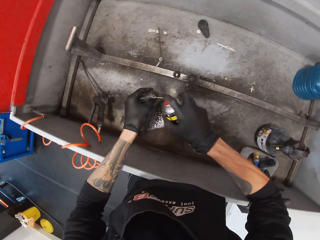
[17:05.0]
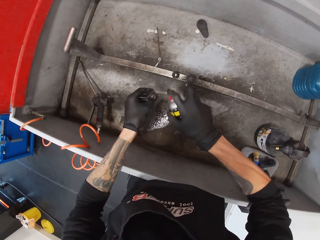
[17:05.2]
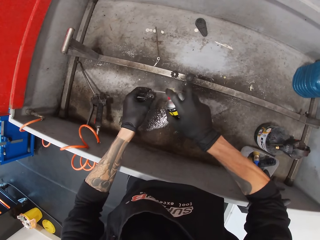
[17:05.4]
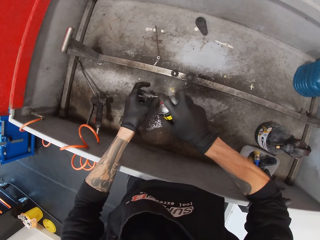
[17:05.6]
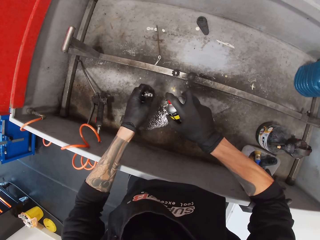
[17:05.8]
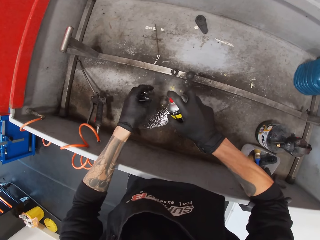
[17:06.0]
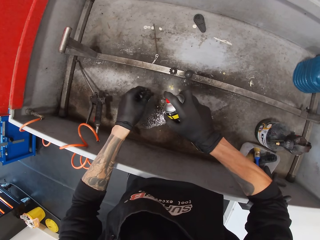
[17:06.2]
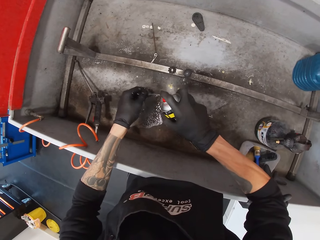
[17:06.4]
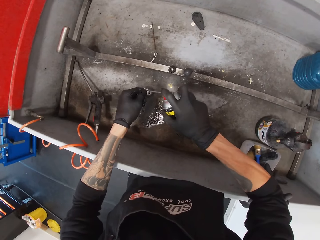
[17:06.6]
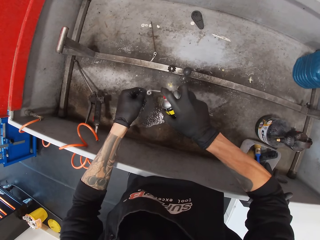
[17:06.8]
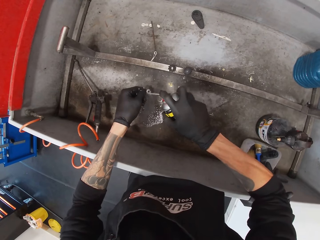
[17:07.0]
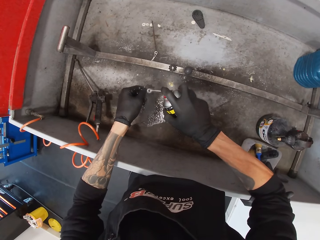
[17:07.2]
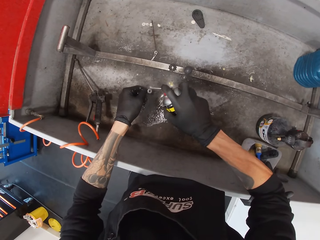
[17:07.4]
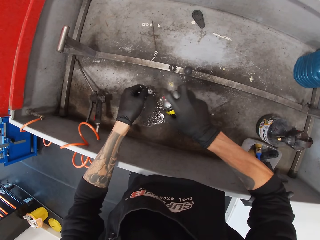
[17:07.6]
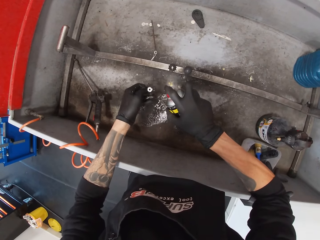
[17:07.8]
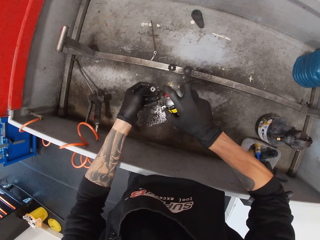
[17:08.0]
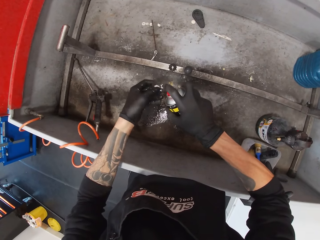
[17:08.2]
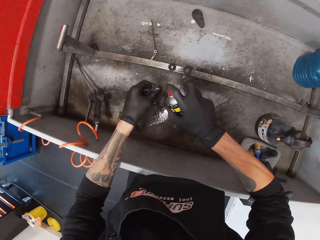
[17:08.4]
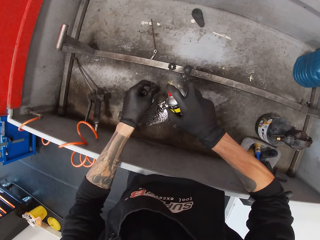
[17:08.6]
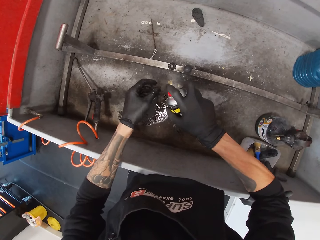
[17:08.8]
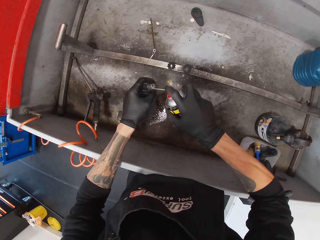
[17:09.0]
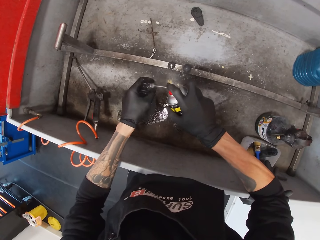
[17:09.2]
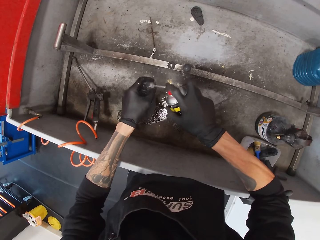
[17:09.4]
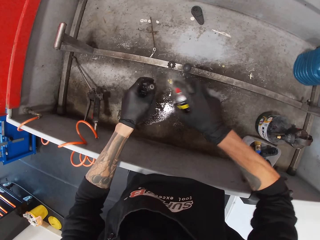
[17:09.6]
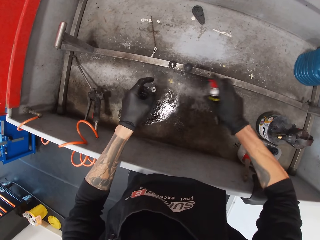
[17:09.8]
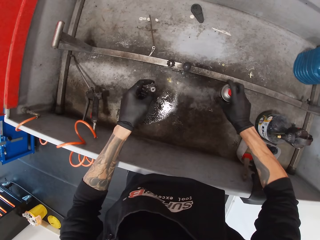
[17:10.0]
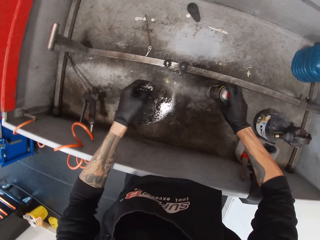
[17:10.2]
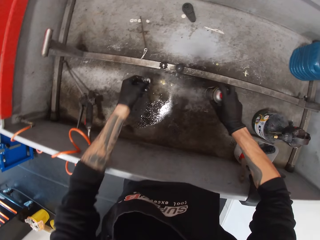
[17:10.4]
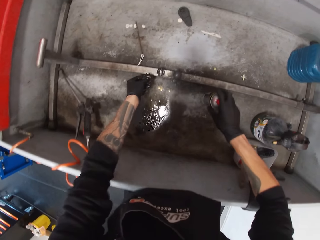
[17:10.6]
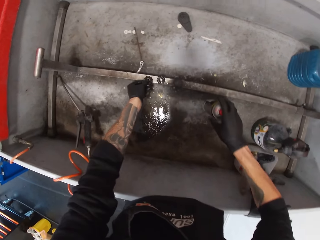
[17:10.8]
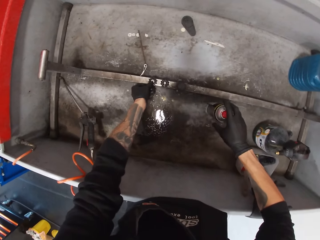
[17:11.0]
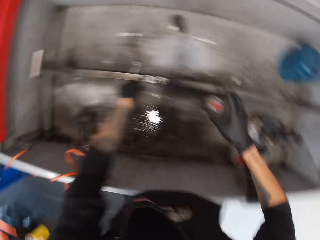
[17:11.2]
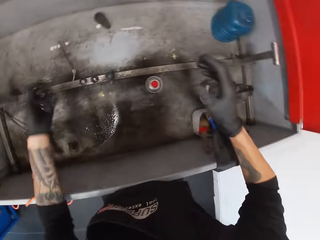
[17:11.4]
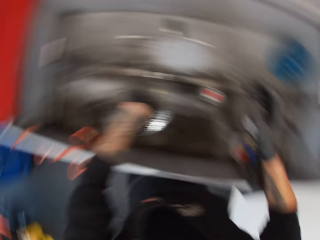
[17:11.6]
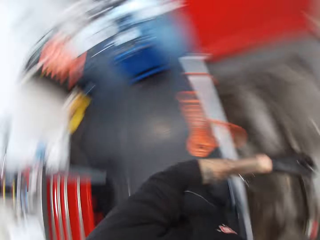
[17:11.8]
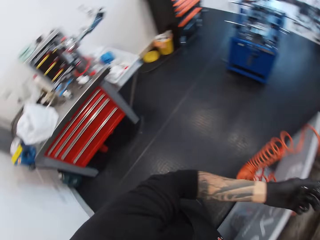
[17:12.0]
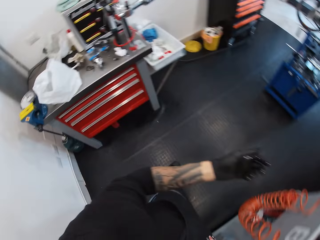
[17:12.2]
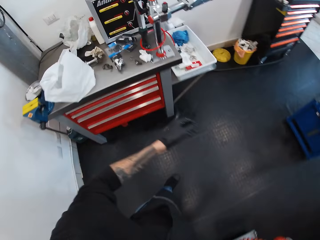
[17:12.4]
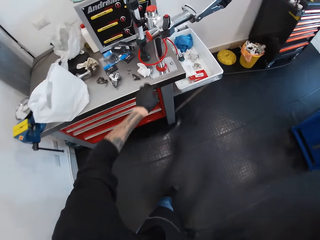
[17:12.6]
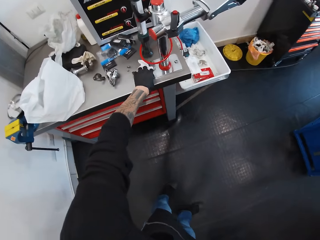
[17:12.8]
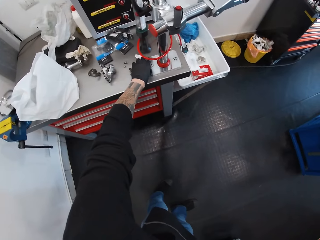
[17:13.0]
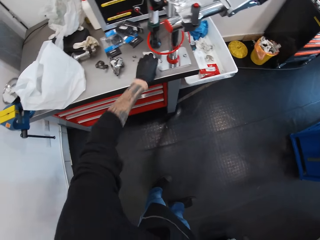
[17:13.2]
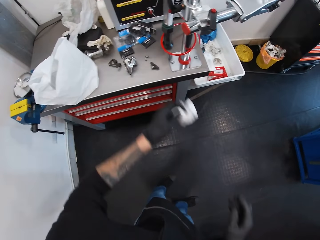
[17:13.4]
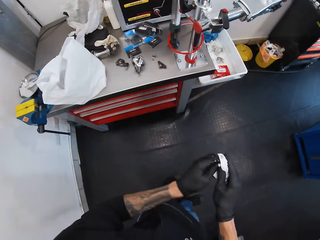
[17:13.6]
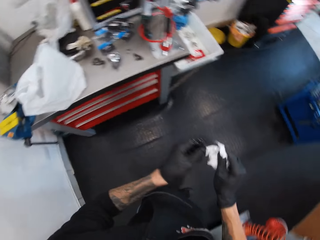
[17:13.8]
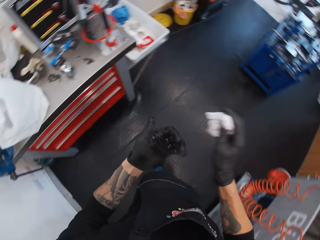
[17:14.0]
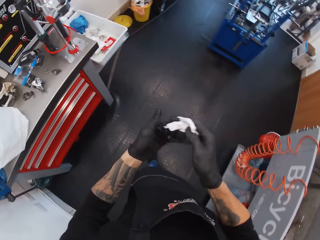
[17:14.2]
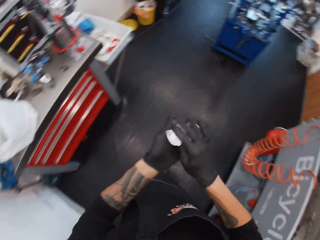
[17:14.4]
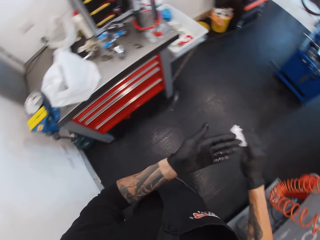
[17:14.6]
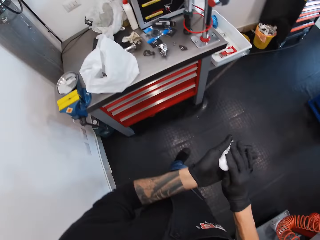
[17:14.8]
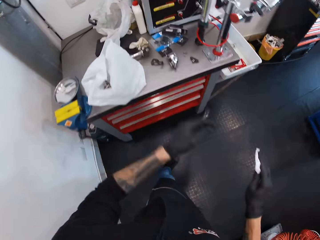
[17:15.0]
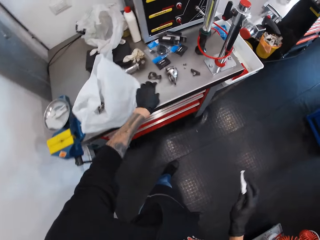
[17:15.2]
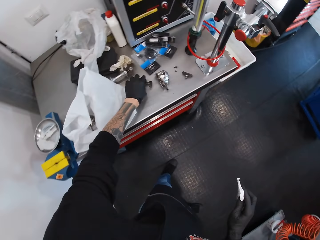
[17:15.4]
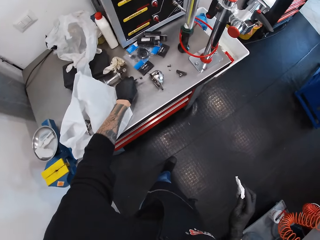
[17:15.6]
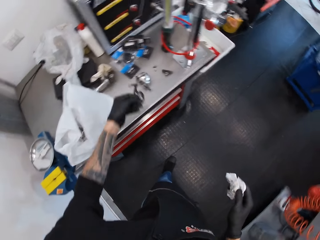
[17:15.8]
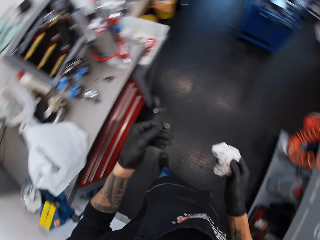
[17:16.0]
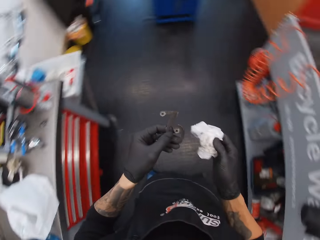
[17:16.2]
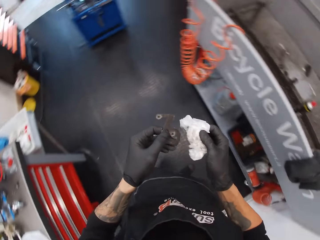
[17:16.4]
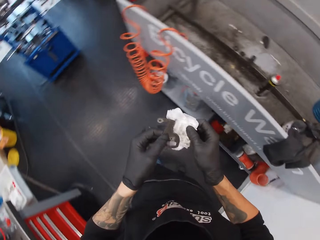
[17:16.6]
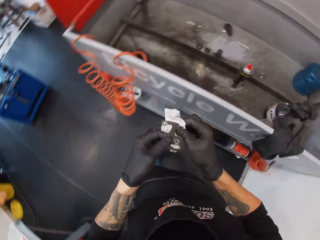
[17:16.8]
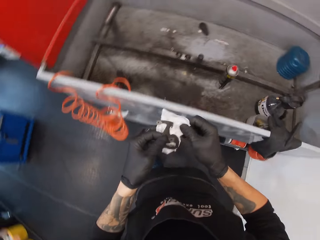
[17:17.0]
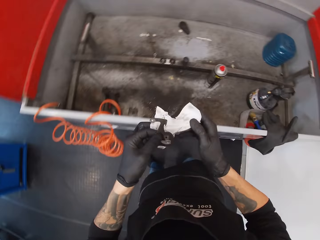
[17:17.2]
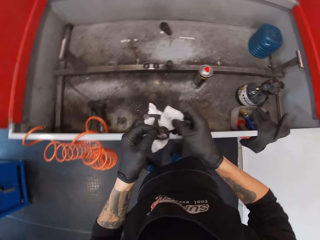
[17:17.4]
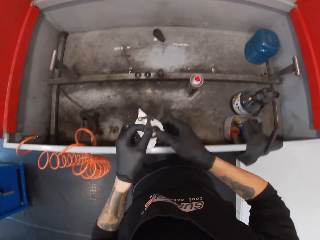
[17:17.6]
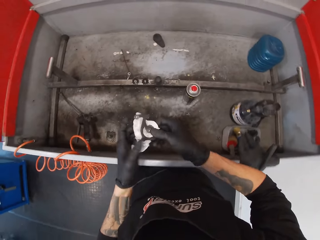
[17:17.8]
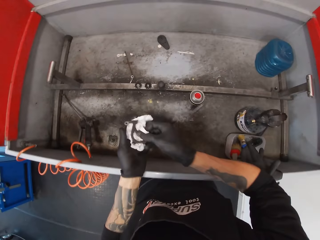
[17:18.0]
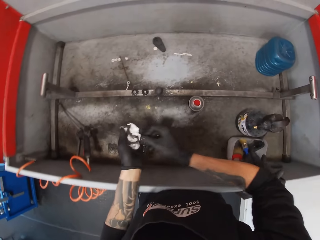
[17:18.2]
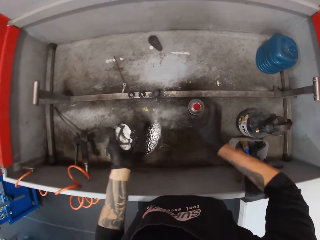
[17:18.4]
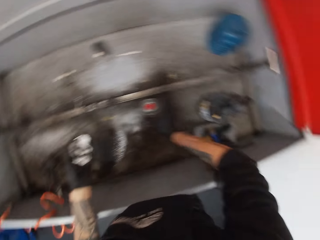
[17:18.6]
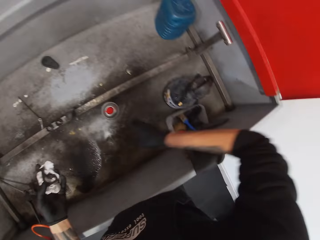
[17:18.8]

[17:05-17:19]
The camera wearer sprays the discs. He sprays on the sprocket. He puts the spray can down. He puts the sprocket down. He shakes his hand. He turns to the other side. He takes tissue paper. He wipes hands with the tissue paper. He picks up a derailleur part or metal. He turns to the other side and wipes the metal.

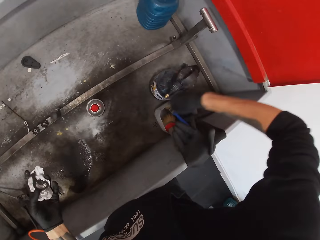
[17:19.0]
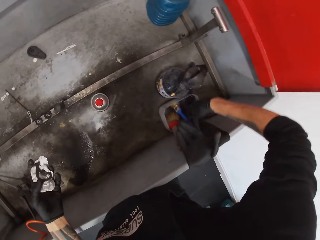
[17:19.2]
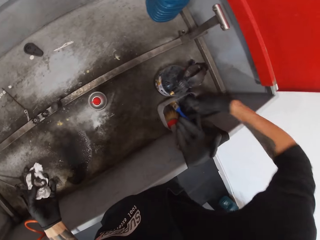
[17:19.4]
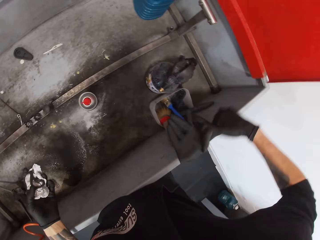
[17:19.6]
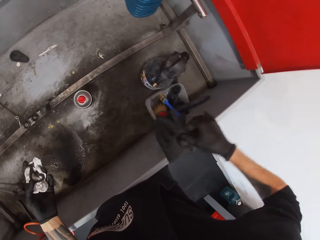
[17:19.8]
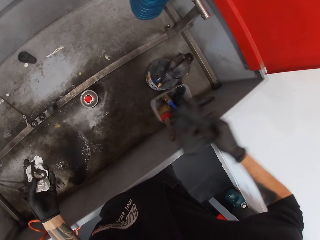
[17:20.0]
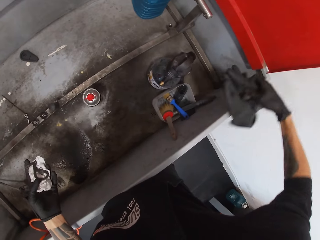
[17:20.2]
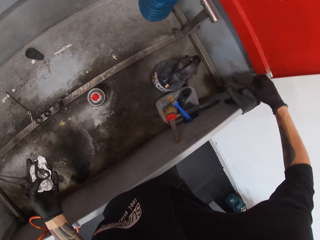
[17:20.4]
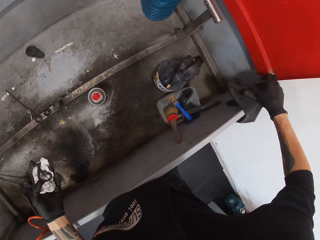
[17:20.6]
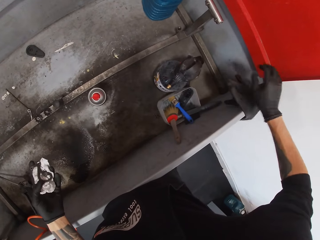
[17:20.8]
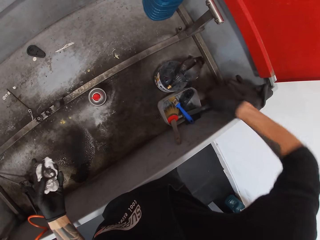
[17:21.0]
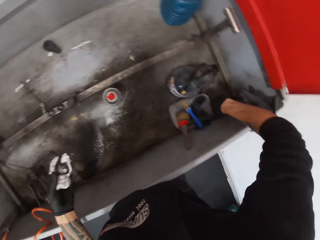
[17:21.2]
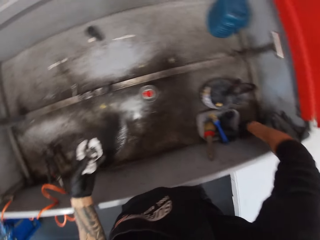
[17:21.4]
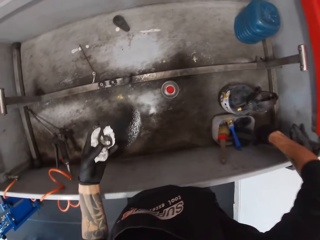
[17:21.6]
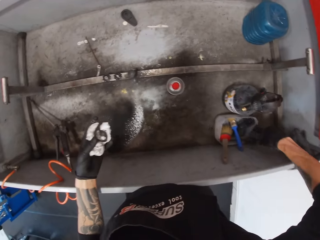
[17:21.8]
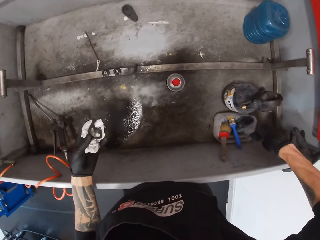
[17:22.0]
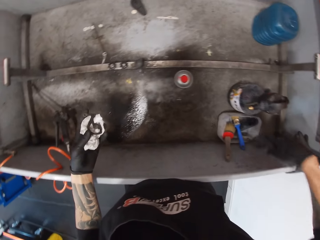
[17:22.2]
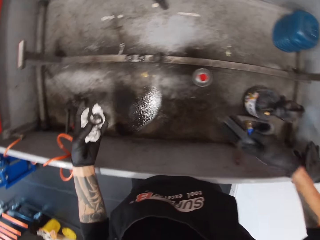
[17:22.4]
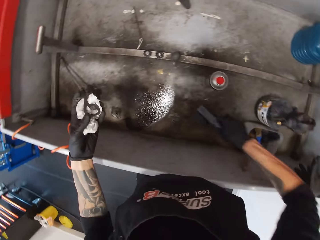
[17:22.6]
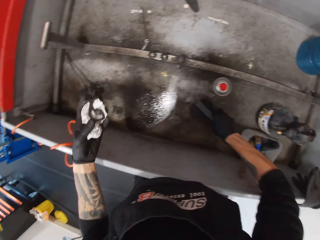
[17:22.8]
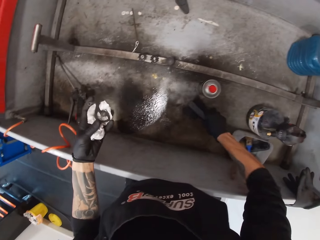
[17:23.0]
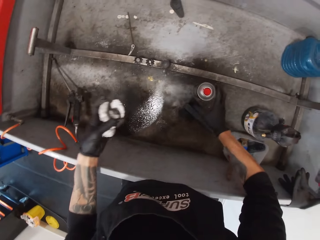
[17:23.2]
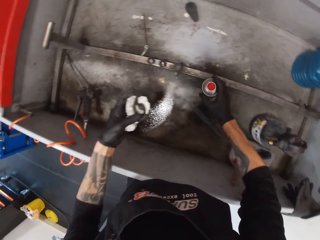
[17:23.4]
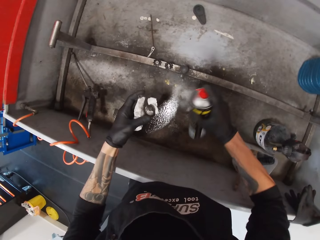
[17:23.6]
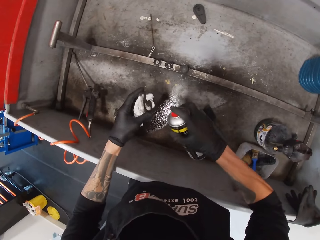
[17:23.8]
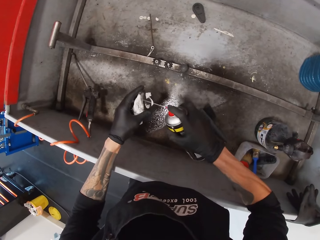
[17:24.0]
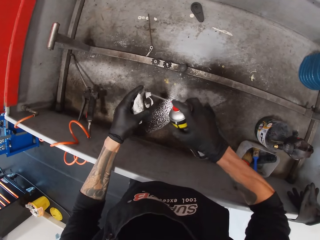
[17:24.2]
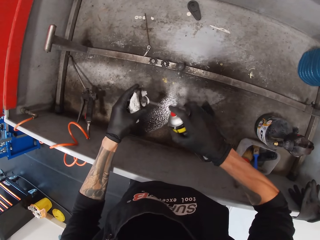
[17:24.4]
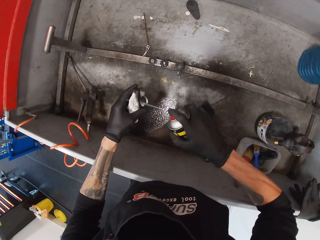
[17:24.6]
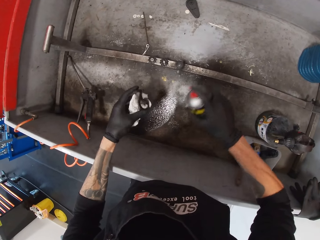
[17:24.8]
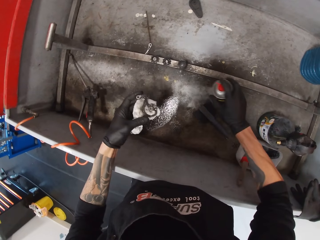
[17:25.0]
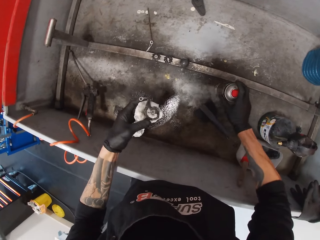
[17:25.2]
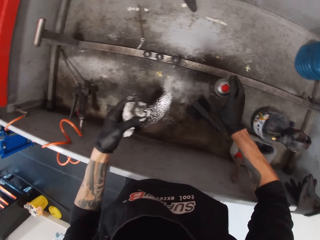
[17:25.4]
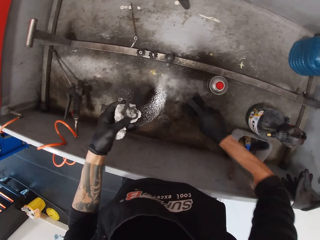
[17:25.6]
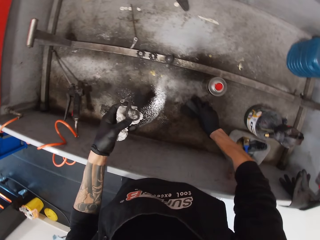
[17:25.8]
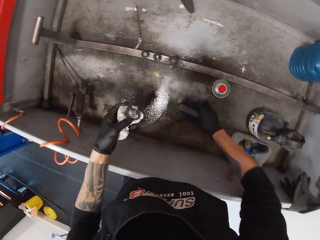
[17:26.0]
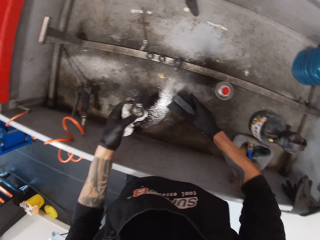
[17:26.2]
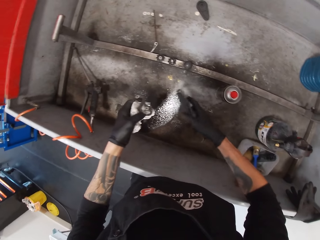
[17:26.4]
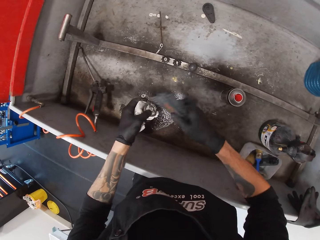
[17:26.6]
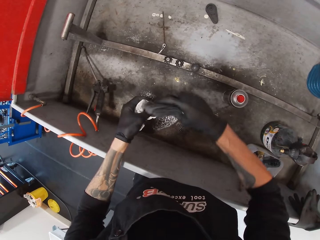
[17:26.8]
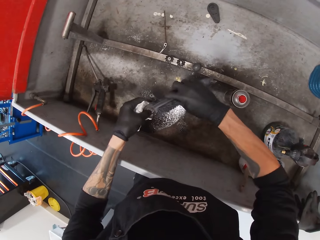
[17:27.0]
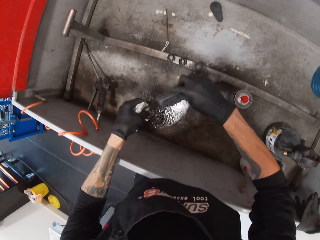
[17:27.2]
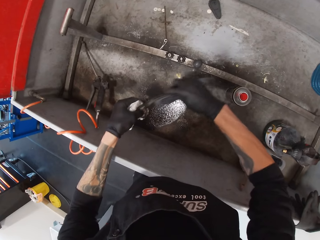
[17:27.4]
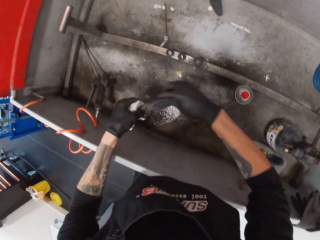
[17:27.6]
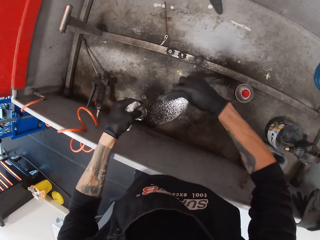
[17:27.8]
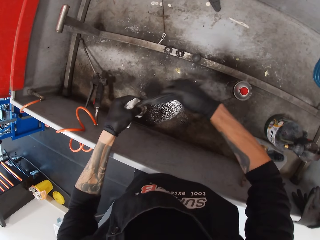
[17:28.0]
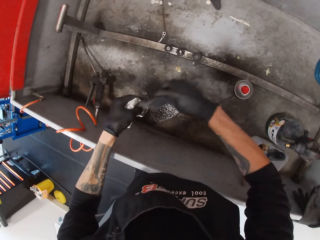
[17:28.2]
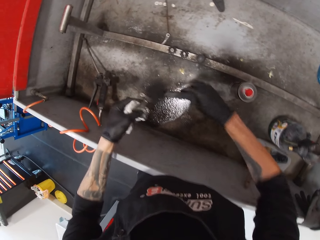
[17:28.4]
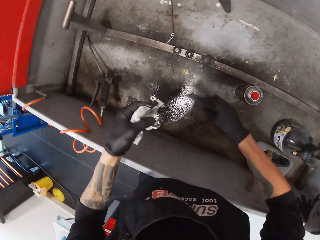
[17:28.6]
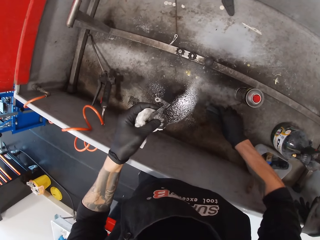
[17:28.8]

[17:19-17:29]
The camera wearer puts the derailleur part or metal on tissue paper. They move the gloves or cloth aside. They pick up a brush. They put the steel brush down. They pick up the sprayer. They spray the derailleur part. They put down the sprayer. They pick up the steel brush. They scrub the metal.
